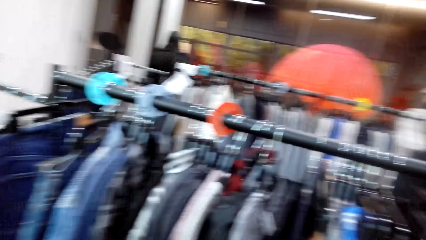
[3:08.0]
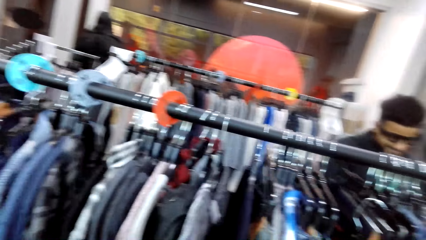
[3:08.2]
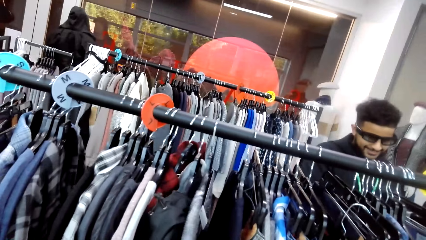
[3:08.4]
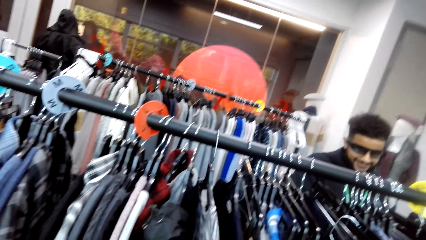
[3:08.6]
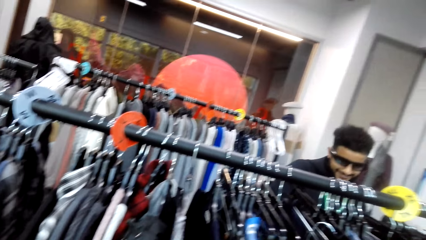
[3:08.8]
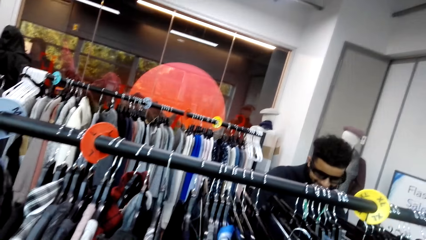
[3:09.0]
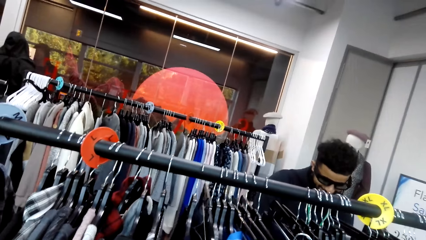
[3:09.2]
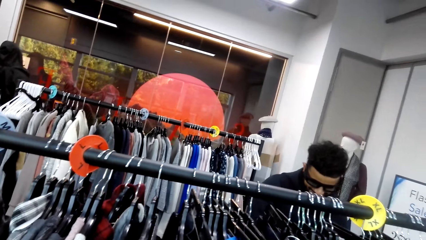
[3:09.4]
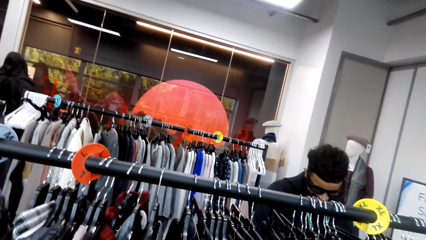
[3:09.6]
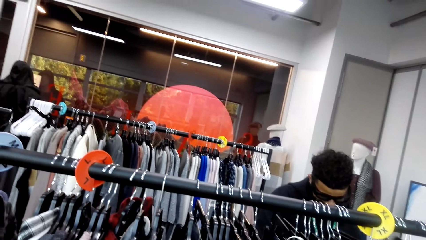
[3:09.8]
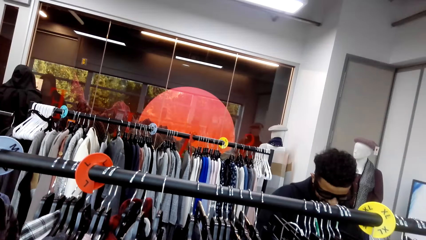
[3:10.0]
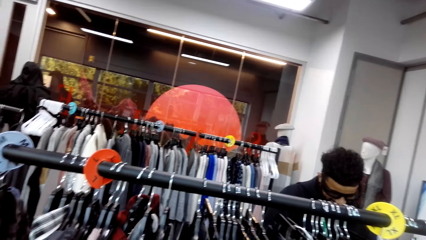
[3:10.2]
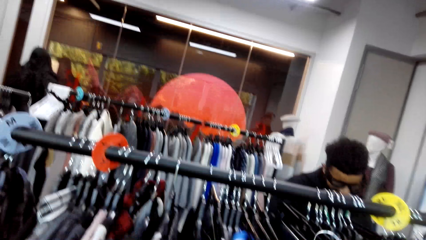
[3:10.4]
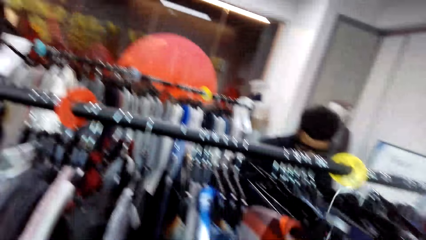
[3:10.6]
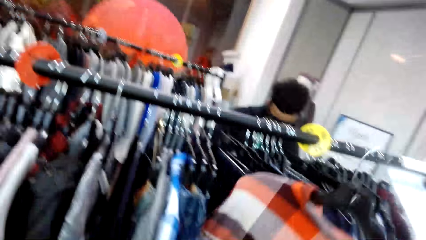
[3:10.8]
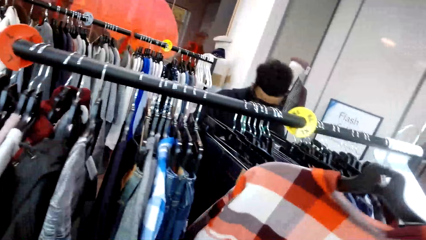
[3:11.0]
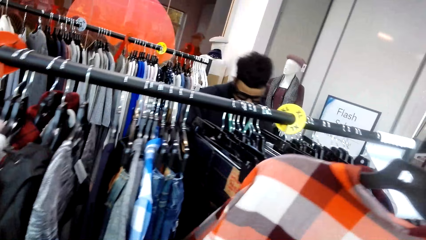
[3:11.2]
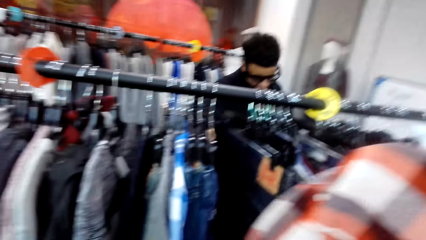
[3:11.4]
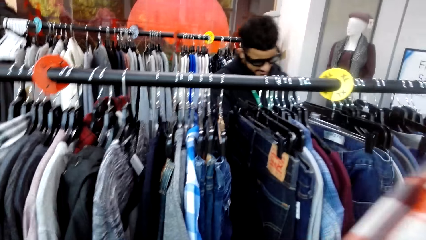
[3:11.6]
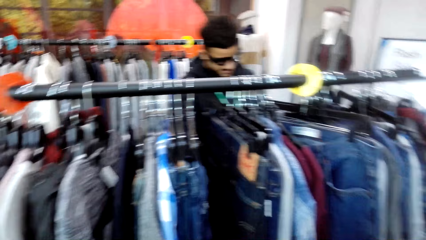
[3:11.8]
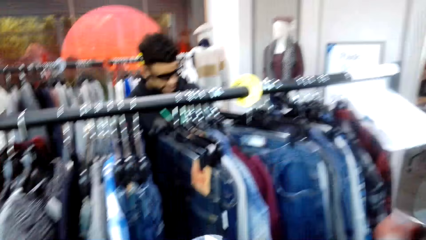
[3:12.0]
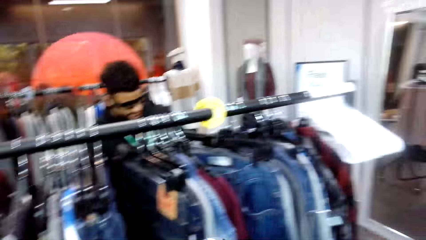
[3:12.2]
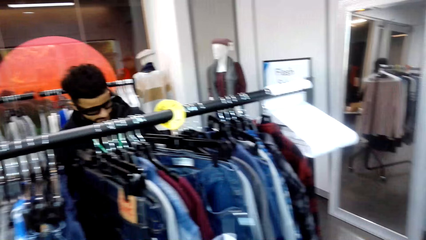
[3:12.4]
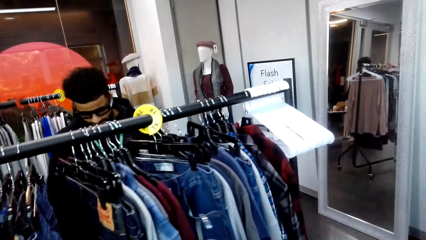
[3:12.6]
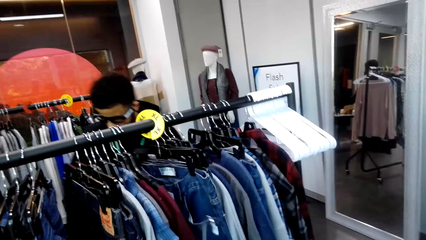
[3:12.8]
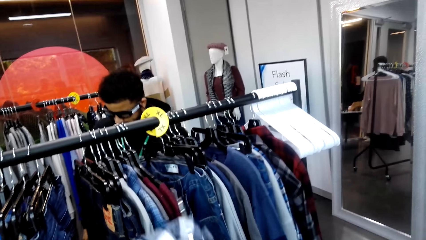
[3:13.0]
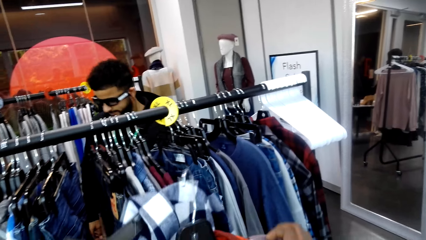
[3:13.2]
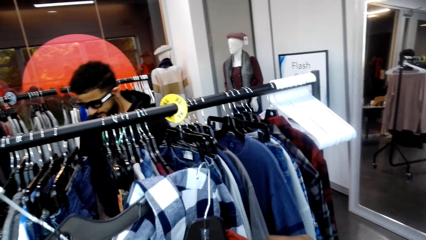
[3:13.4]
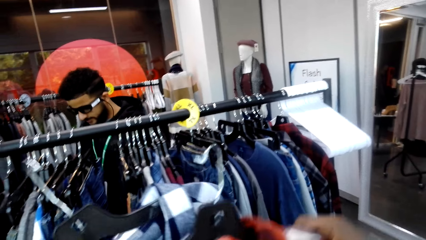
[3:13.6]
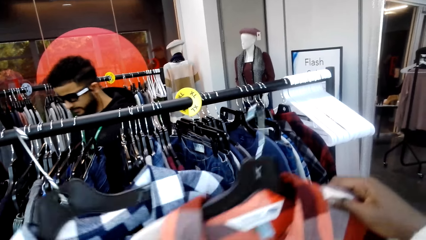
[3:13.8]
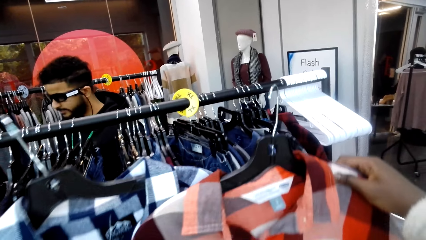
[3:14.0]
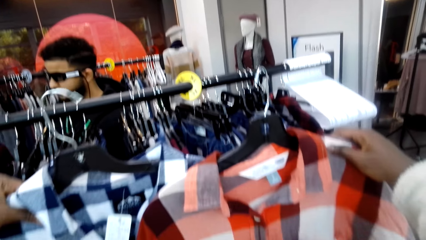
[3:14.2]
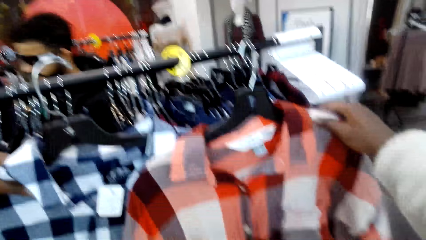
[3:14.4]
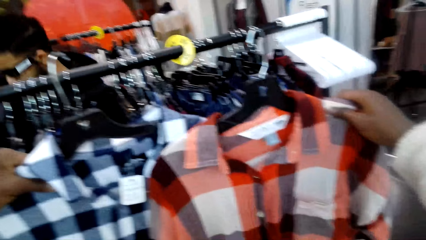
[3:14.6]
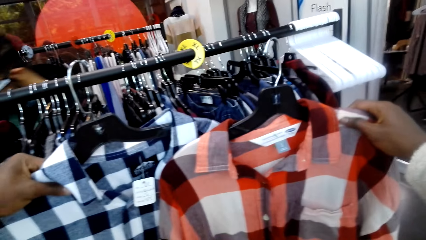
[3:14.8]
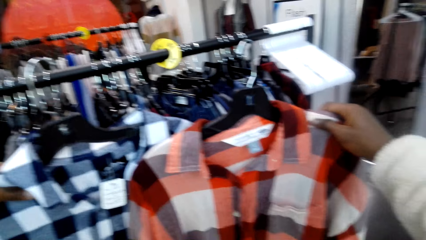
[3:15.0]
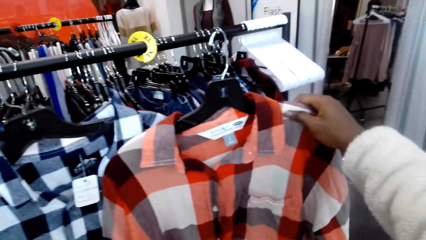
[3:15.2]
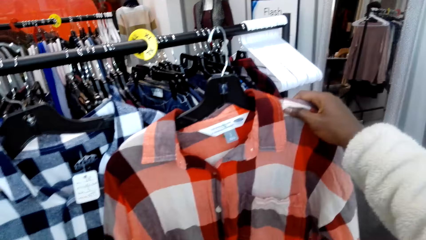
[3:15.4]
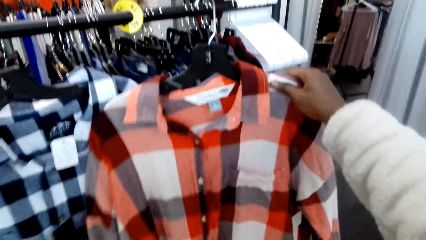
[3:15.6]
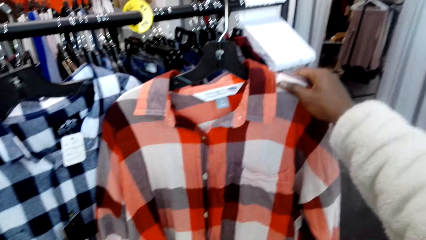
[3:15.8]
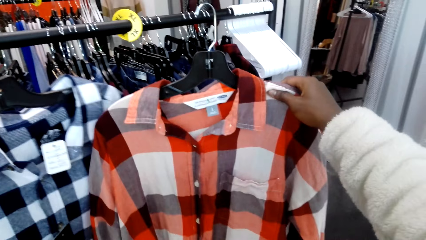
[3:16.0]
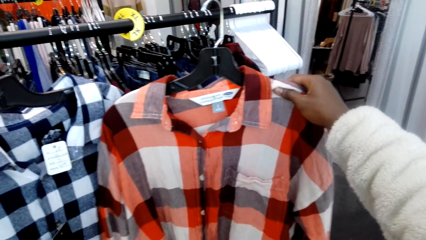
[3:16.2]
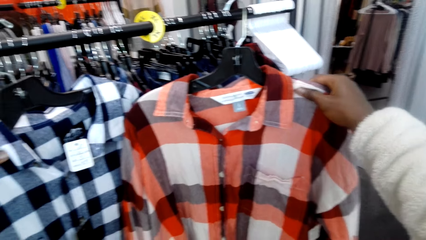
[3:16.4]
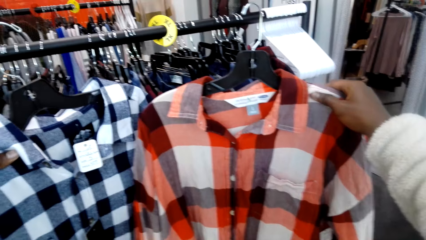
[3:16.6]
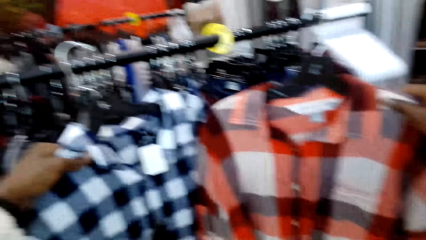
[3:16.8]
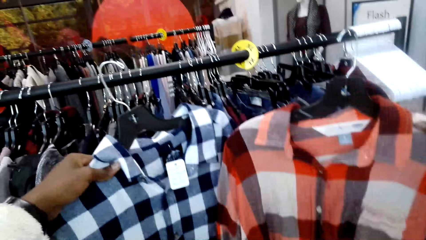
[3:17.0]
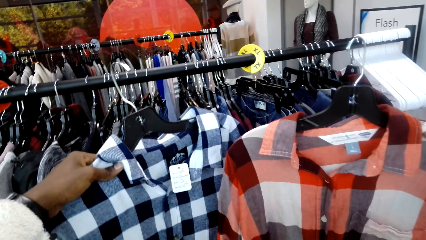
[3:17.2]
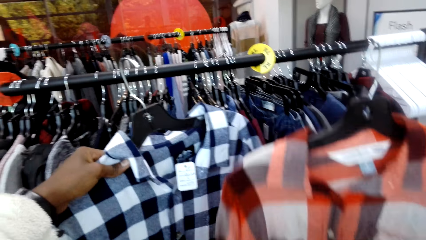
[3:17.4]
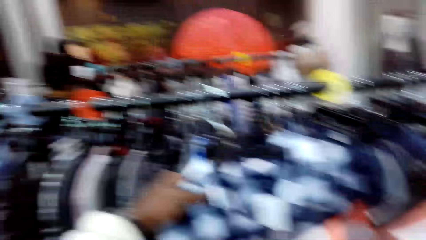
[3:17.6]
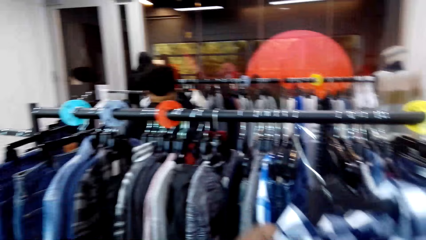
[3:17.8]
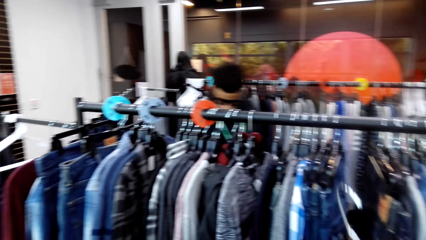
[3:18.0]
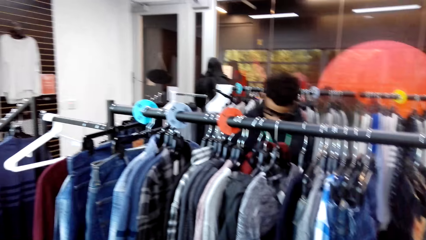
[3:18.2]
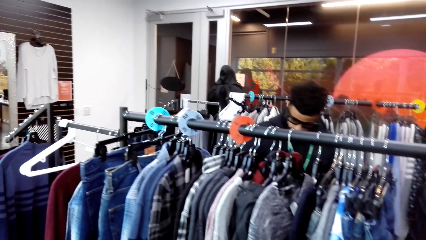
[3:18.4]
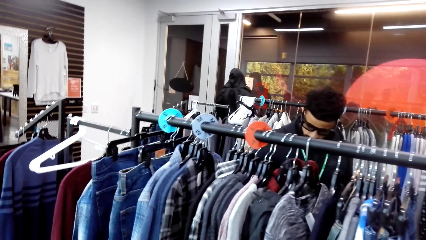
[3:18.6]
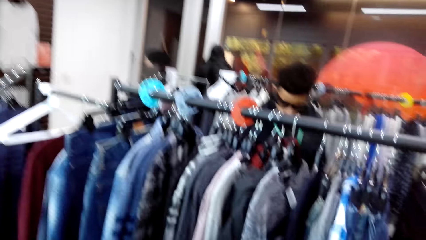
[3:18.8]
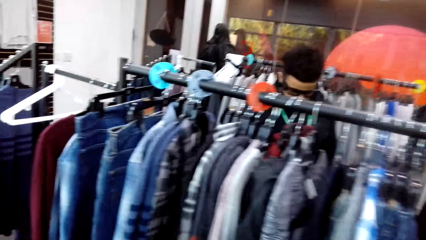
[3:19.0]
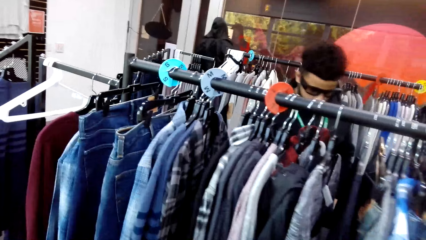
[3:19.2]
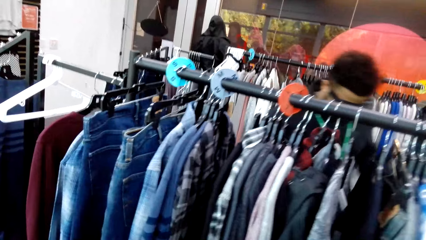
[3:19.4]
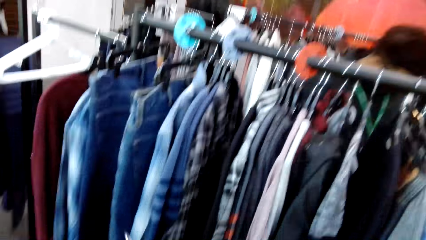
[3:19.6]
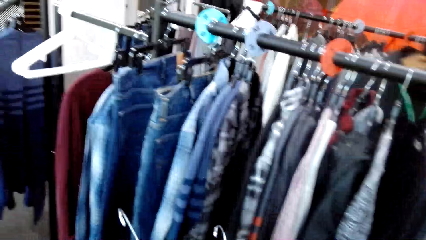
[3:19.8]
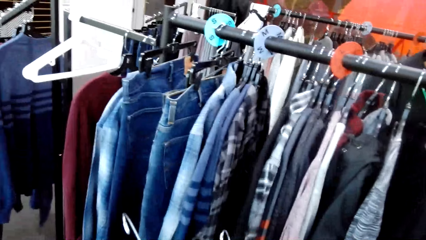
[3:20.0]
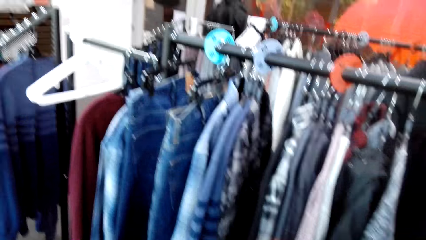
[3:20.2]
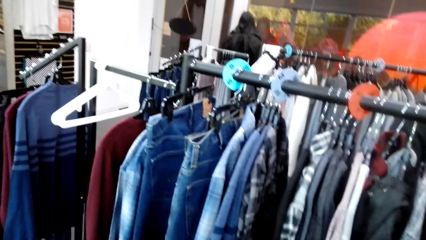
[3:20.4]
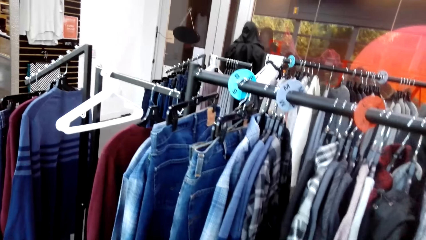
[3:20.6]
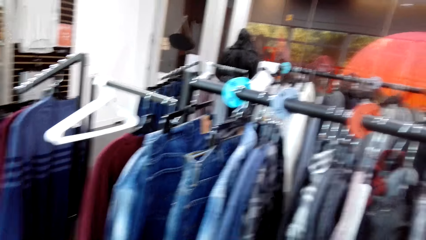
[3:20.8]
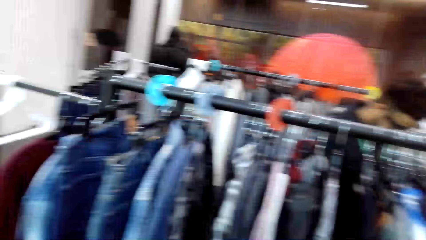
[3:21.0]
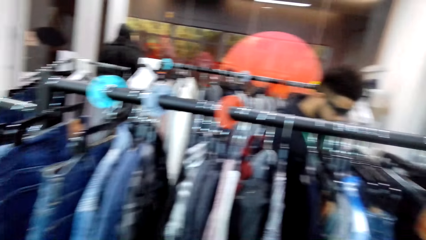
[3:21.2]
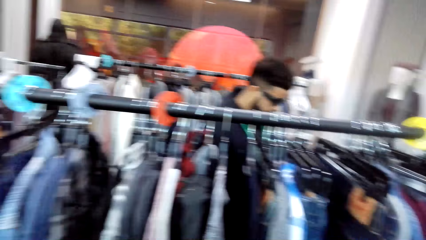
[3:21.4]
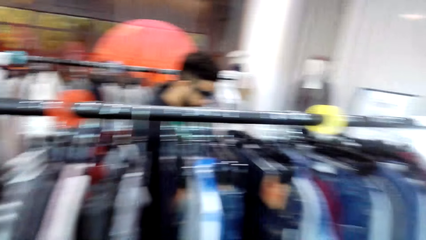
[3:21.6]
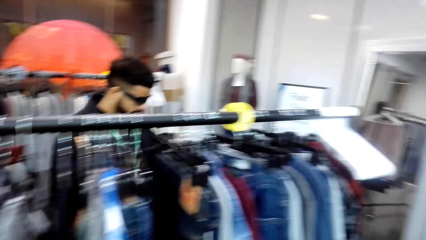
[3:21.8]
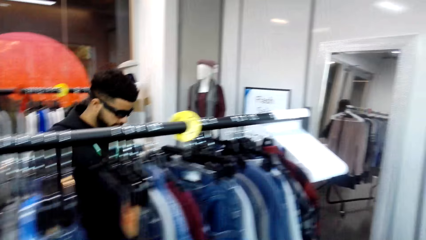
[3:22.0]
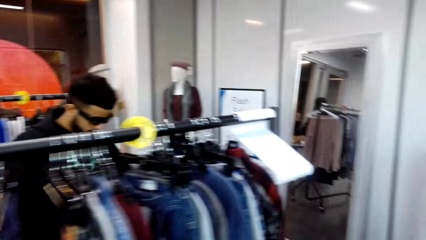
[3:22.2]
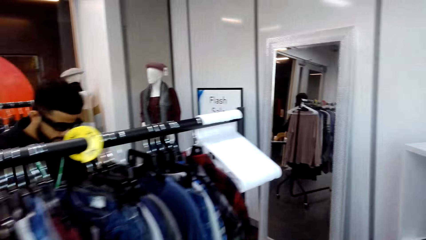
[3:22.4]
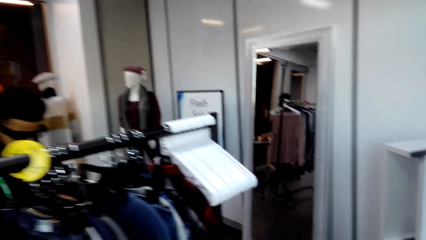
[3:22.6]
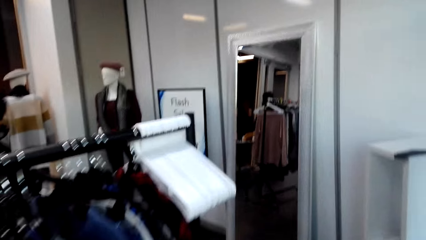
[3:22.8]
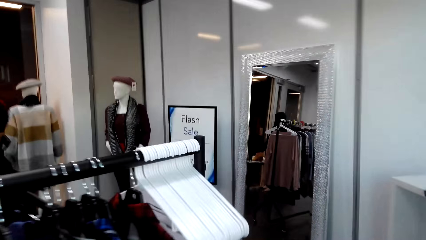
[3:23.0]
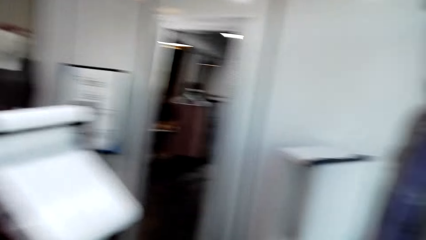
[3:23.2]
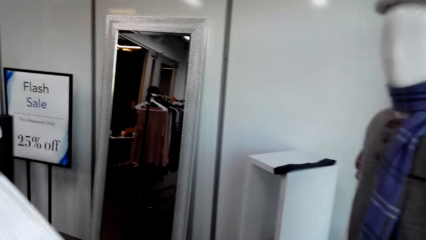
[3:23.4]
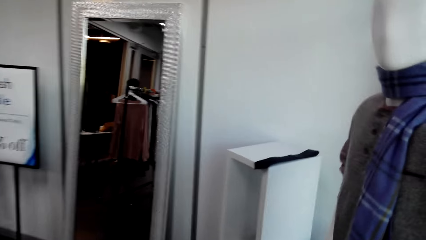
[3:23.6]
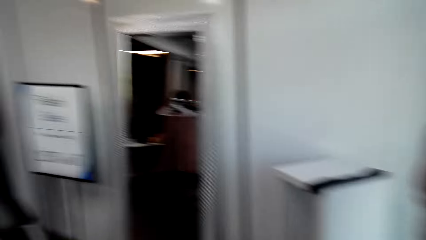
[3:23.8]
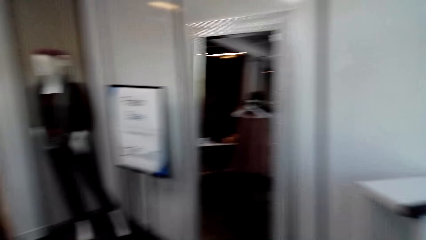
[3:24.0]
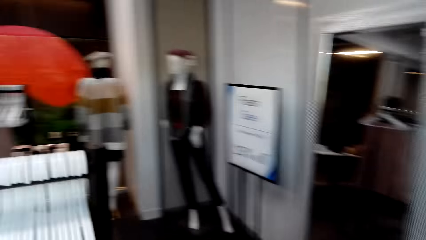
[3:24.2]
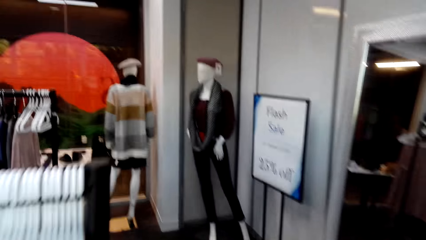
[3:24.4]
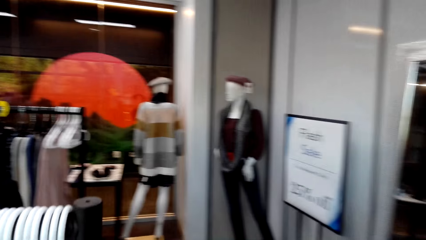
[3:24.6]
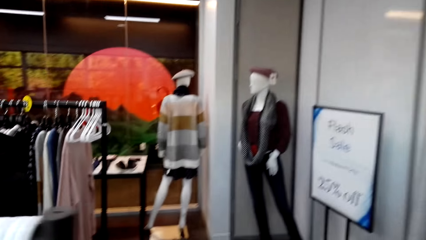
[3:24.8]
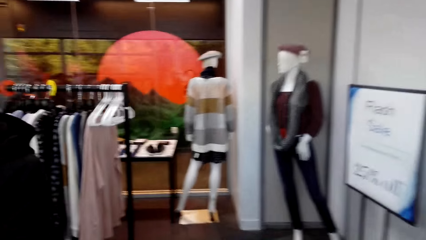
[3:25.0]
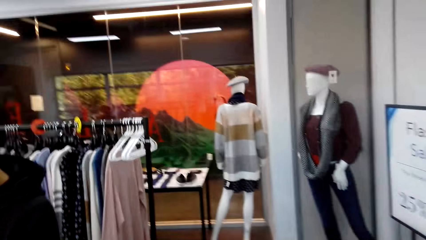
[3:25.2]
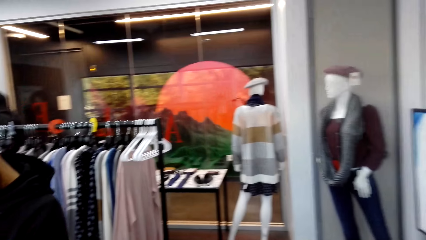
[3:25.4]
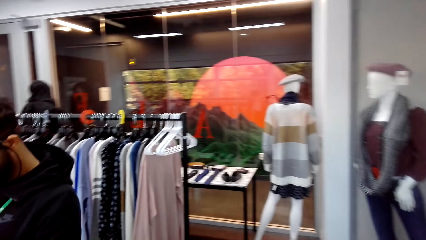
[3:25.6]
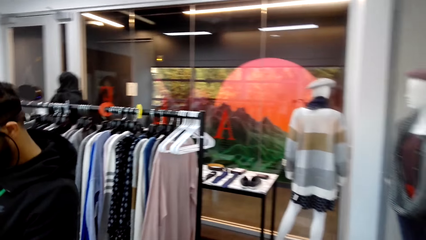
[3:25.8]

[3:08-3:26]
The camera wearer holds a cloth. They pull out a hanged shirt. They compare two shirts. They look around the shop and walk around.
